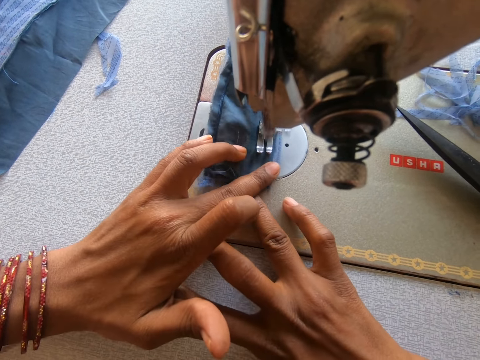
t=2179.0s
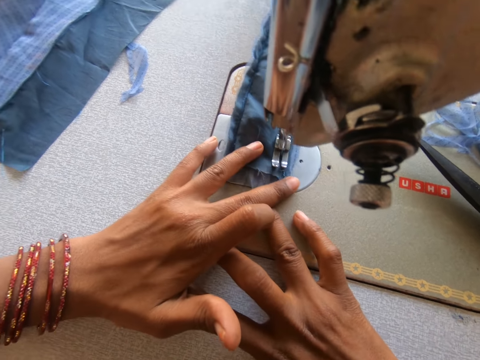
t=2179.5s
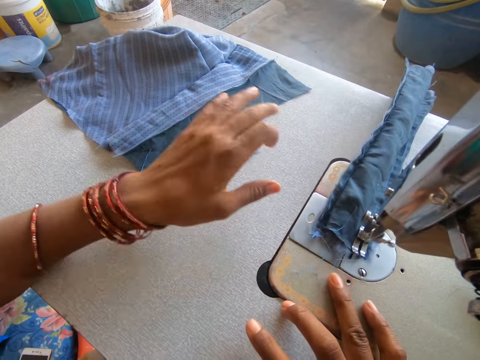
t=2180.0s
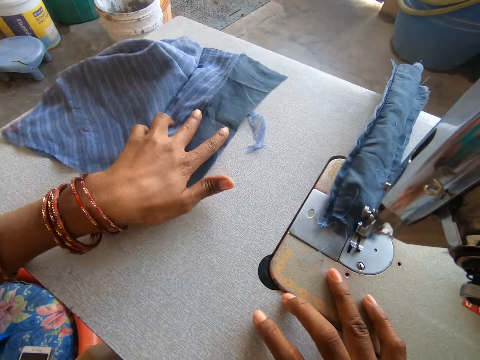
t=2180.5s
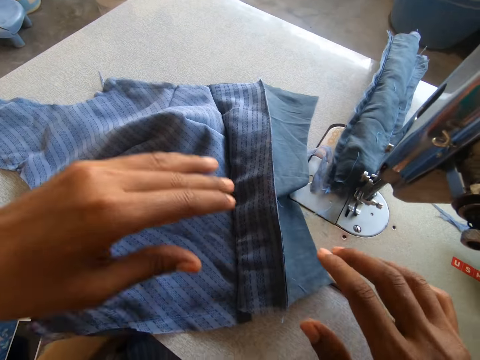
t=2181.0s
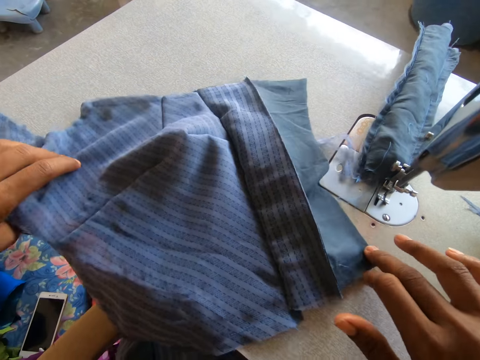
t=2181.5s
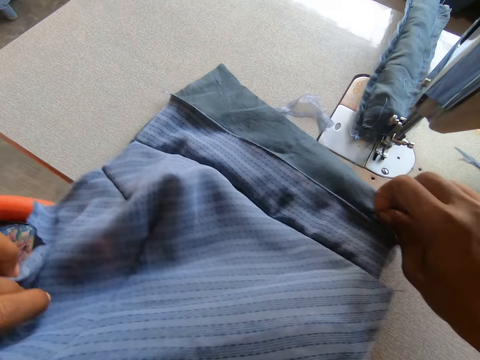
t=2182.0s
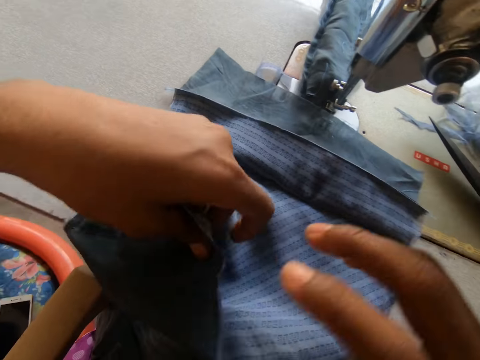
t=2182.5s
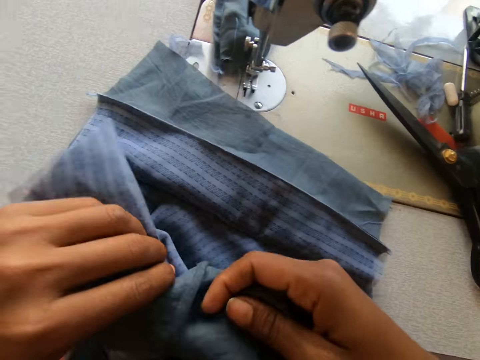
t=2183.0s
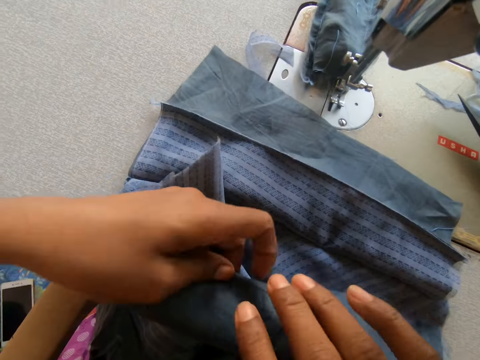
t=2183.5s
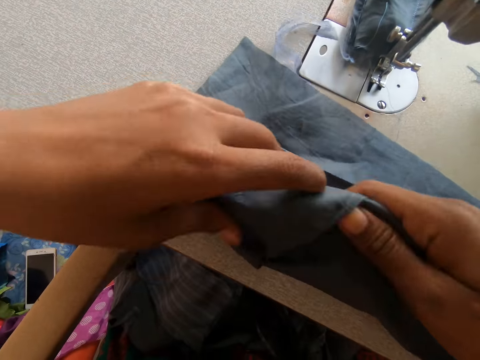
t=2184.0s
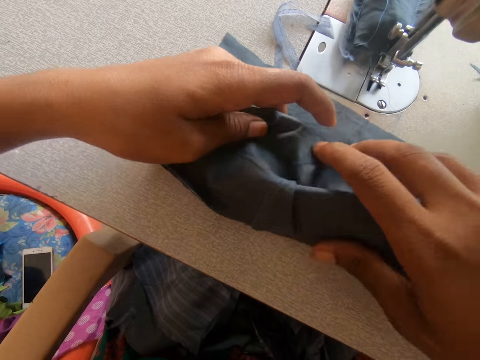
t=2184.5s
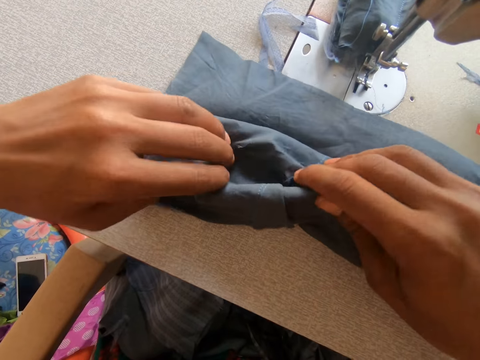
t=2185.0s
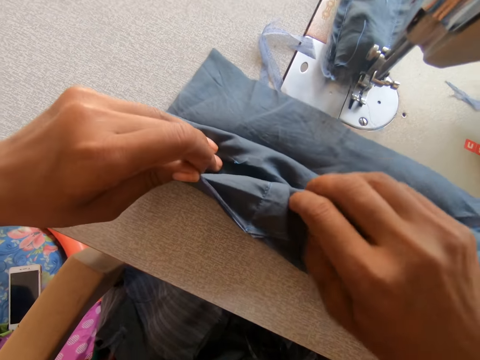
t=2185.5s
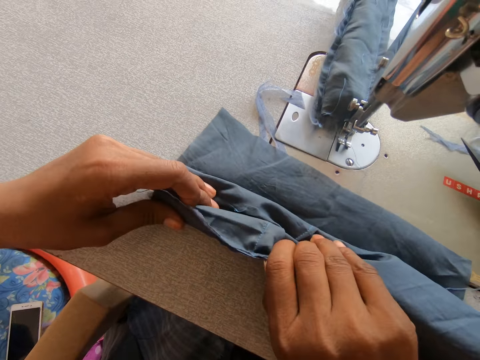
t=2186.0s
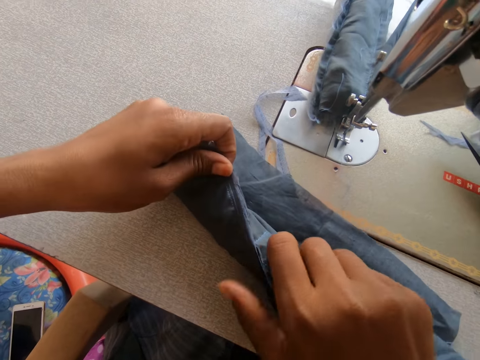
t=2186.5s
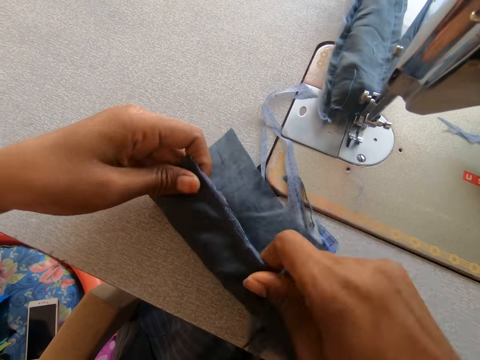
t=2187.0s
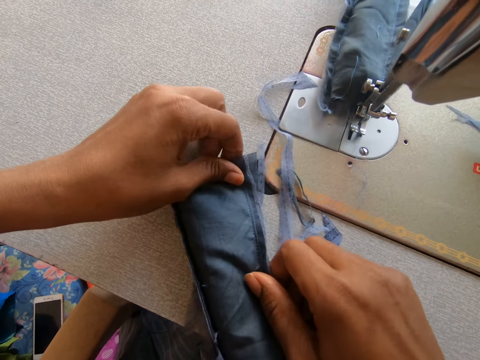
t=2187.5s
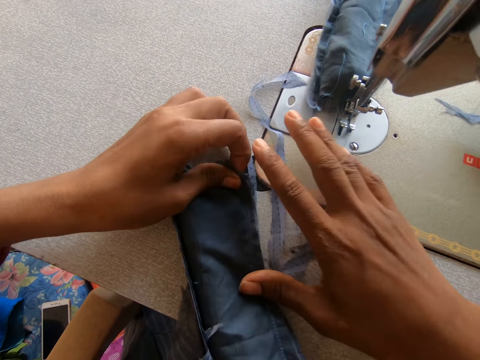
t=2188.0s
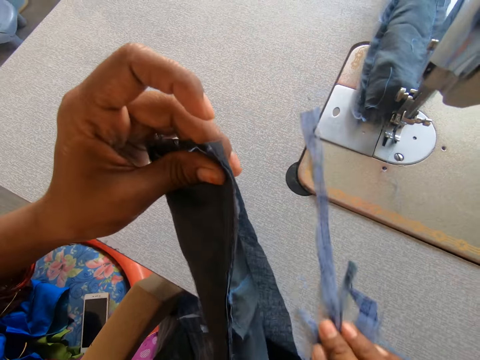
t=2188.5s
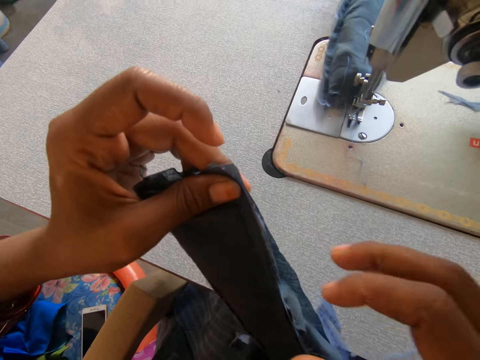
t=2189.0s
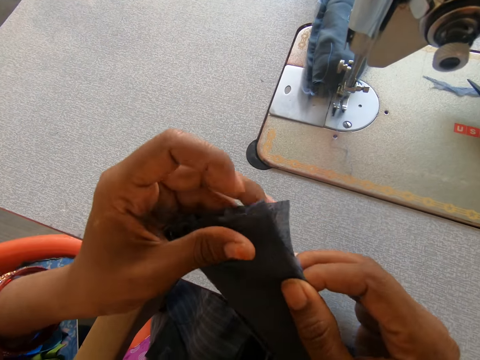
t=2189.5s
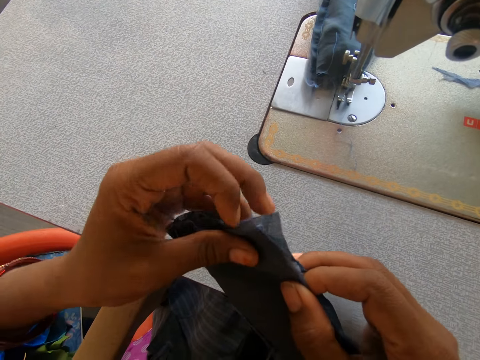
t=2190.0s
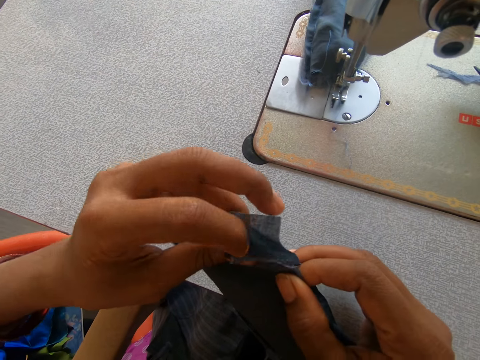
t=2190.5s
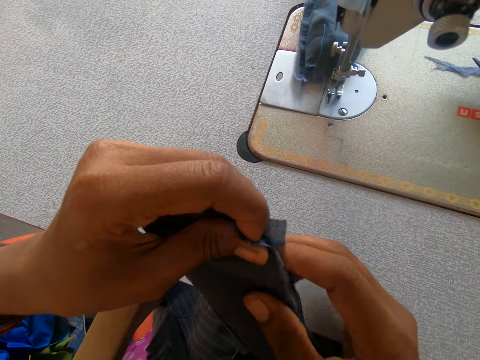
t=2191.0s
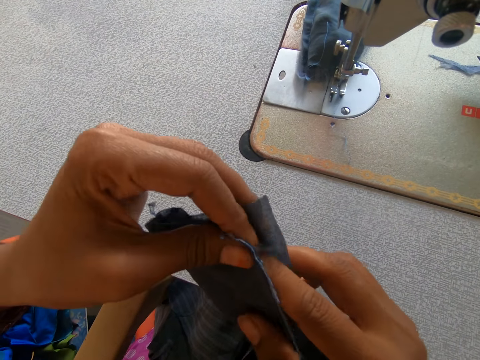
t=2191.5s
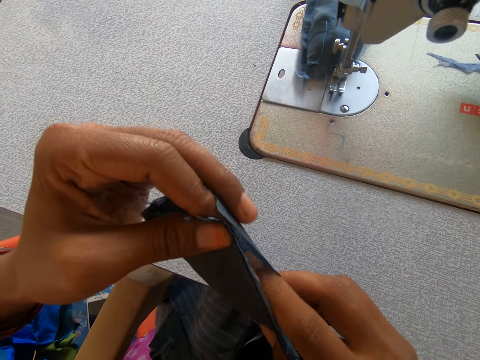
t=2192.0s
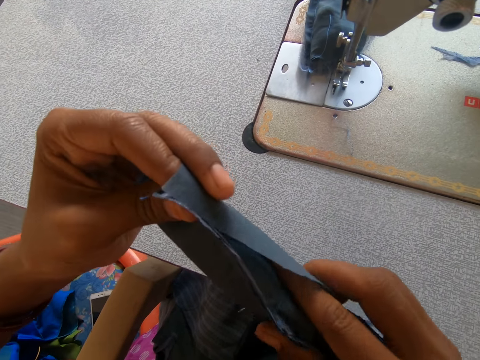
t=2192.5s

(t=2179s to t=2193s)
The camera wearer slides a garment on the sewing machine. She picks up another piece of cloth on the sewing machine with her left hand. She folds the piece of cloth with her left hand. She slides the garment on the sewing machine. She adjusts the piece of cloth in her hand.

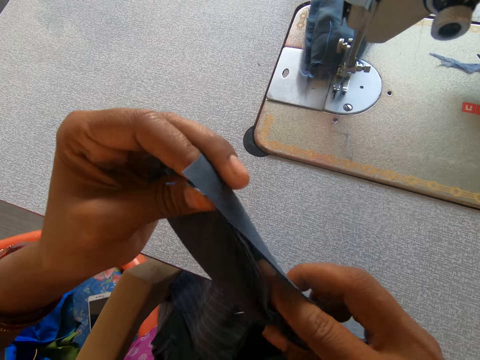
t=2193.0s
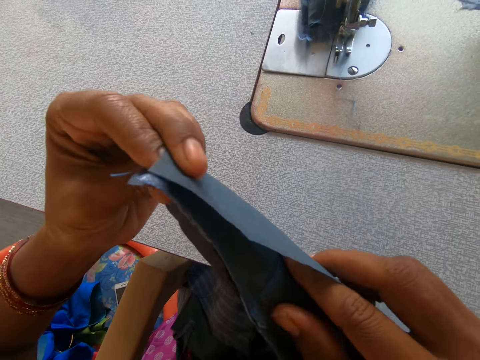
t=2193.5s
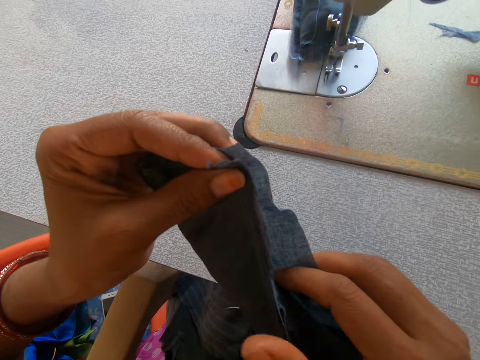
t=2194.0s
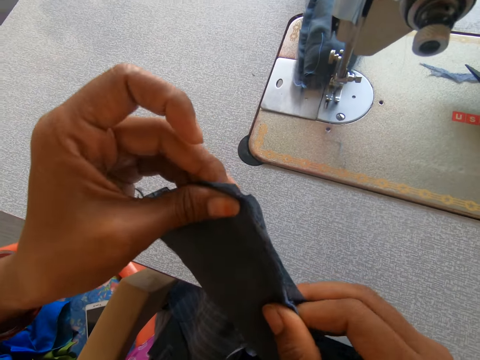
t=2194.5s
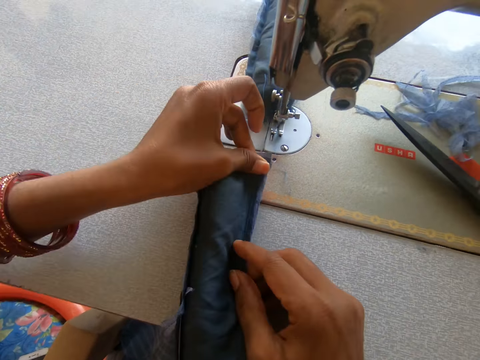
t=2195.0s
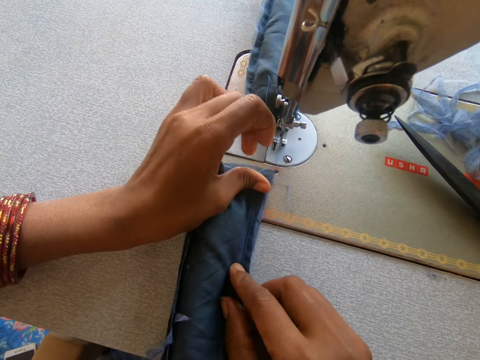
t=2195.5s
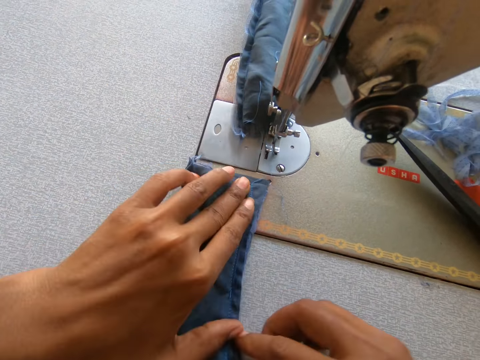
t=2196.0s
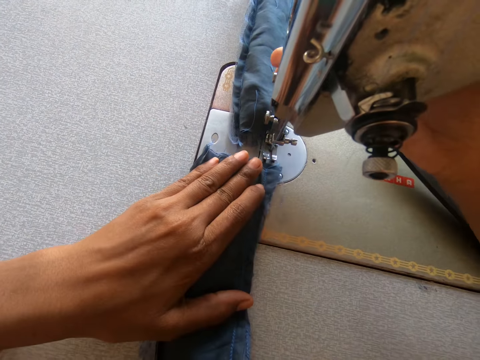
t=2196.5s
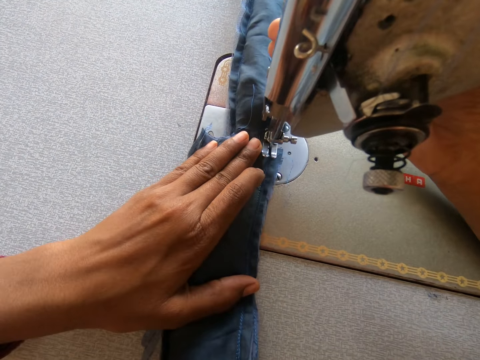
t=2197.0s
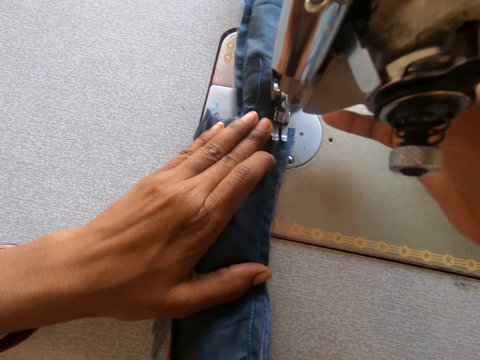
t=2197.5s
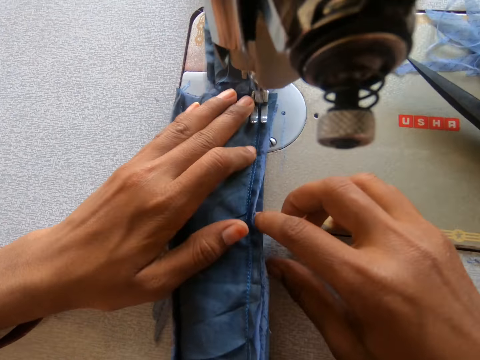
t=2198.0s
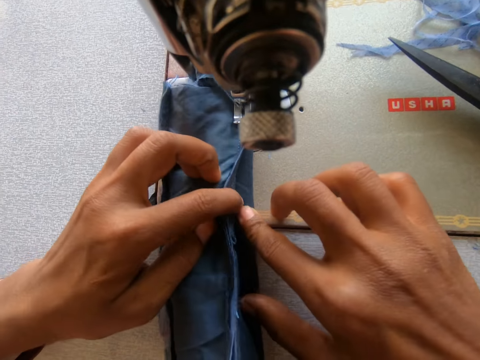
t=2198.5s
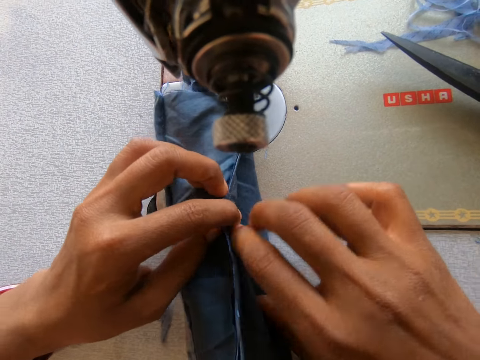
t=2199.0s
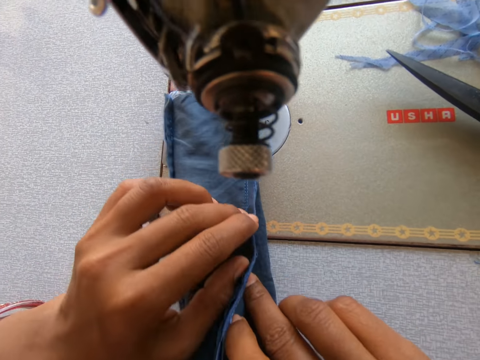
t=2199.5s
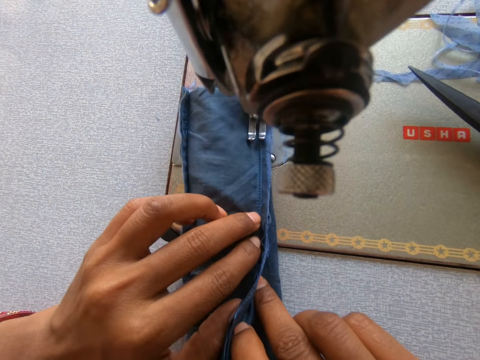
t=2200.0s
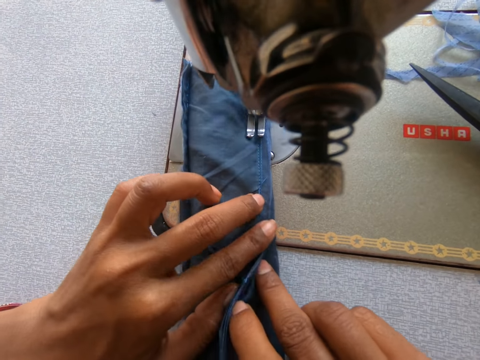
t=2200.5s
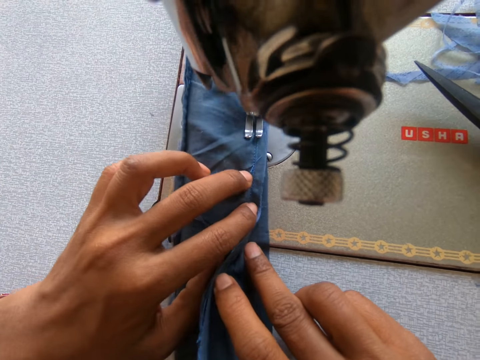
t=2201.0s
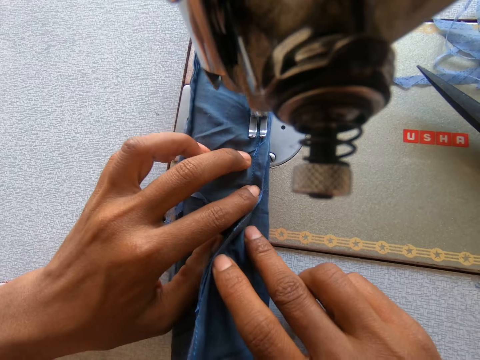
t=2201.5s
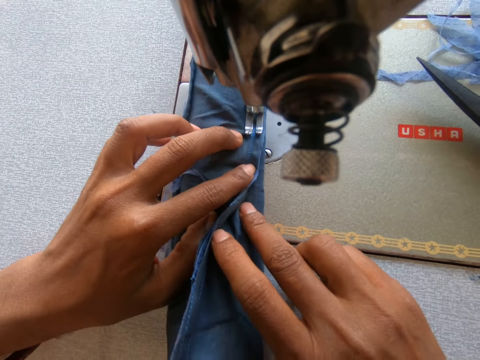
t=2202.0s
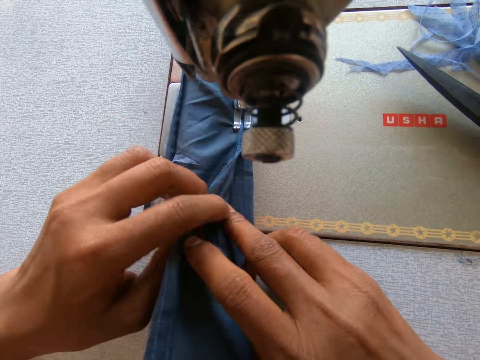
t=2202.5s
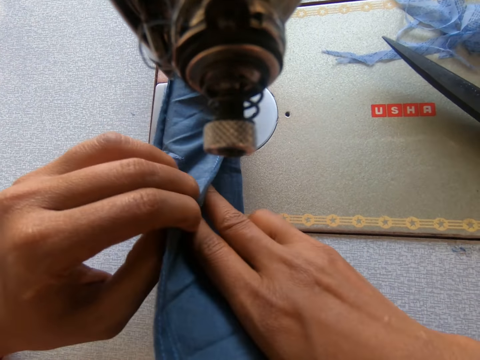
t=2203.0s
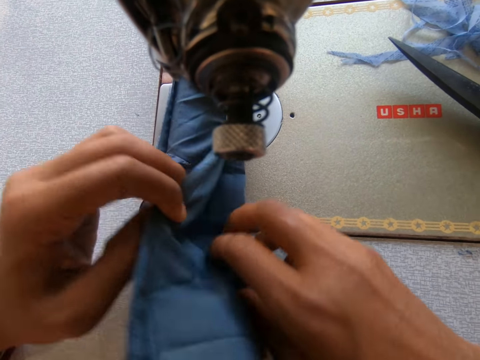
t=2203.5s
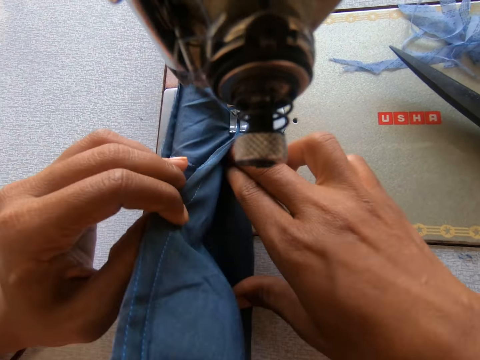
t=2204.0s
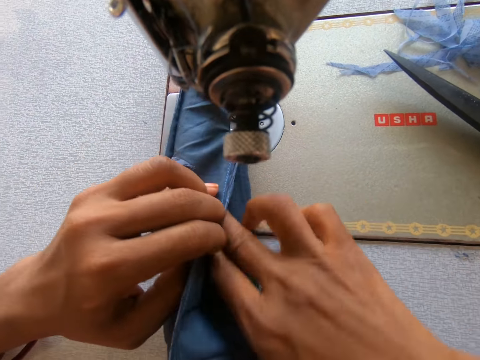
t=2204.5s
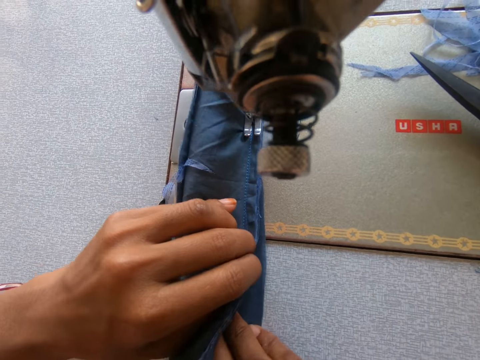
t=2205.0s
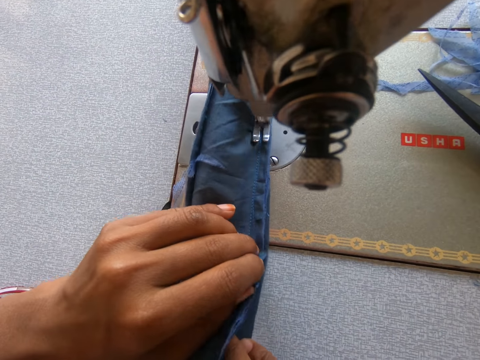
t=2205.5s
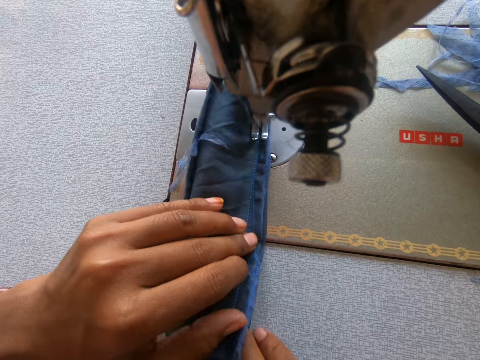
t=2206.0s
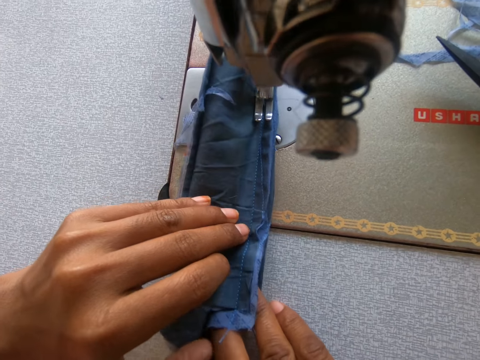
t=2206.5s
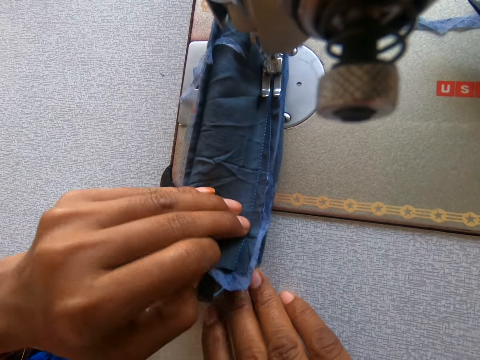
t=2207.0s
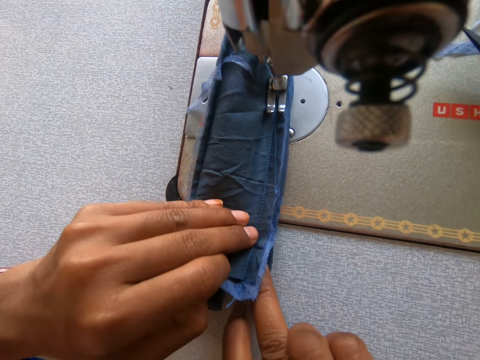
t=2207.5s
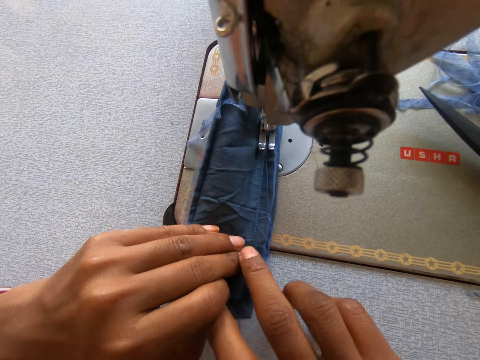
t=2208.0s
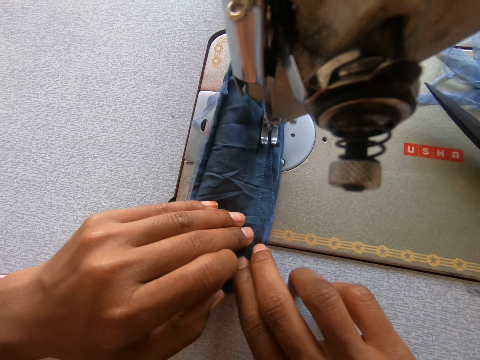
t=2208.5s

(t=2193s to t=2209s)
The camera wearer places the garment on the sewing machine. They lower the presser foot. They sew the piece of cloth with the sewing machine.
